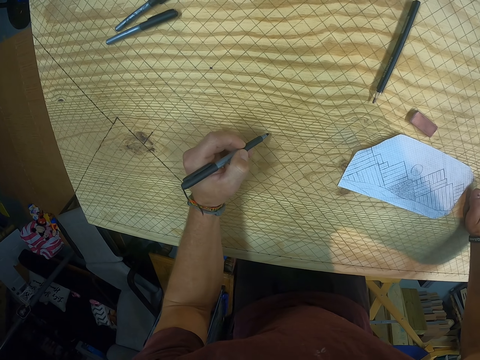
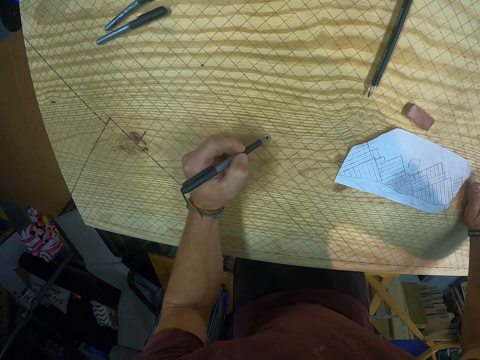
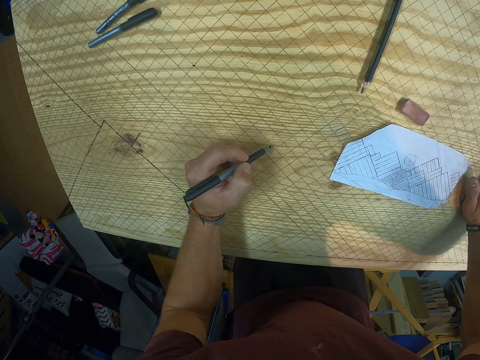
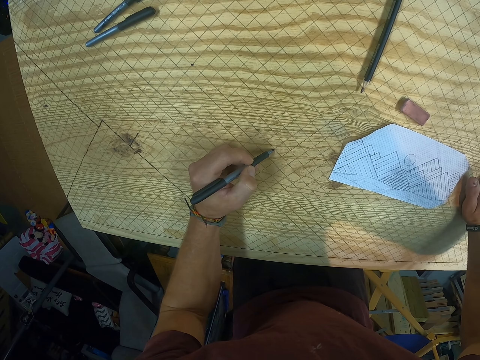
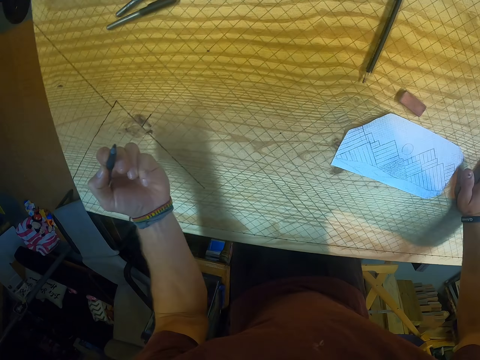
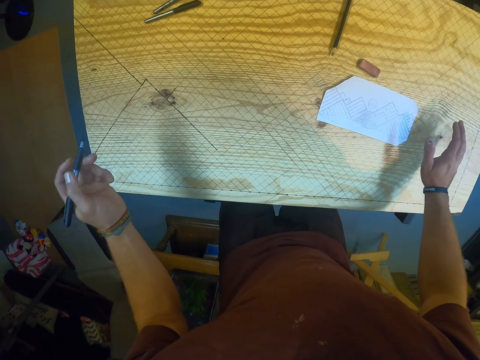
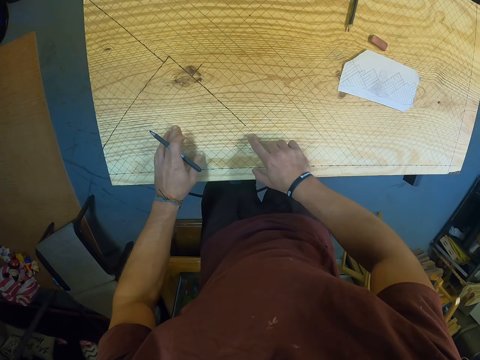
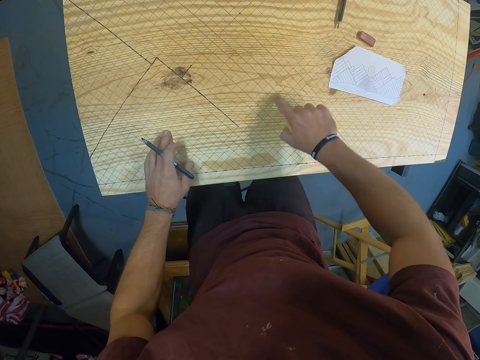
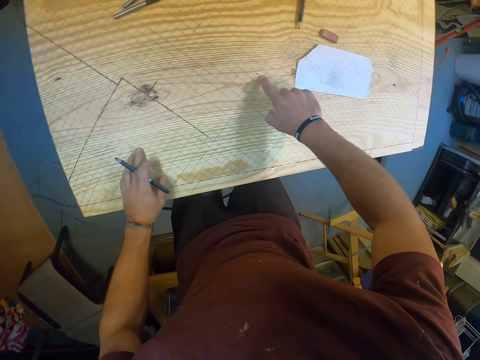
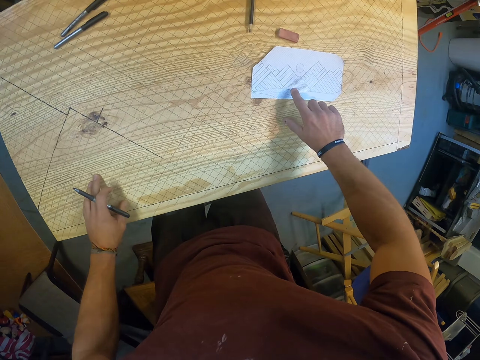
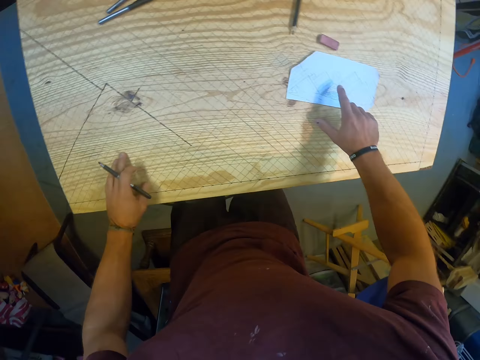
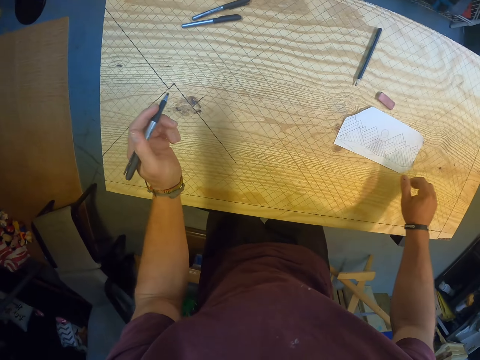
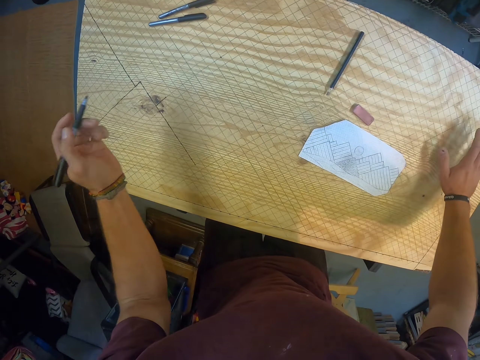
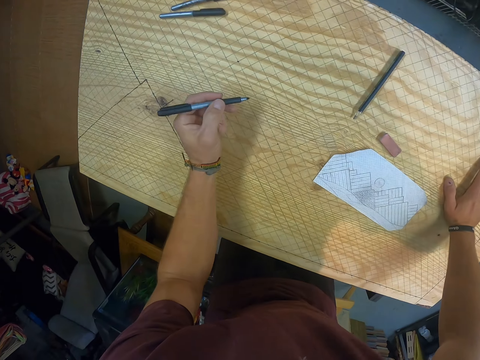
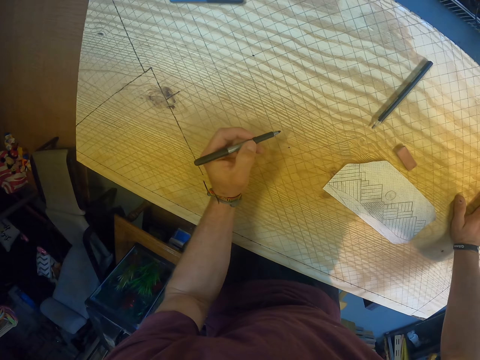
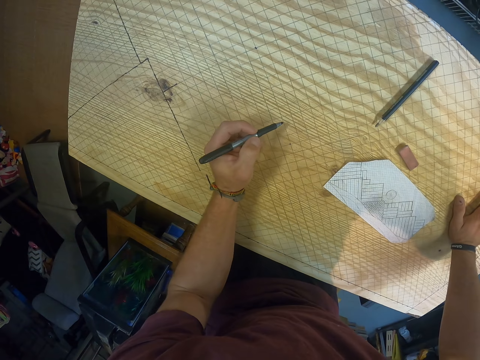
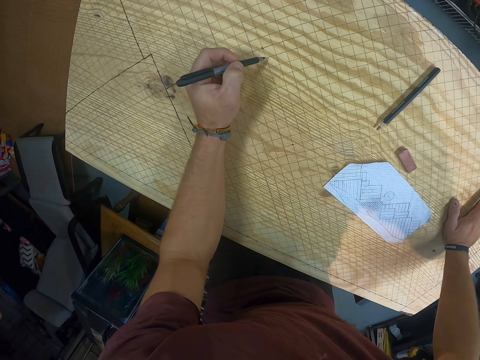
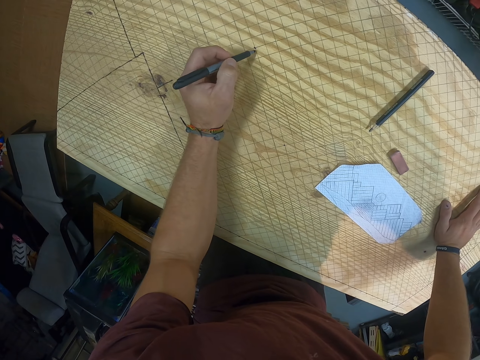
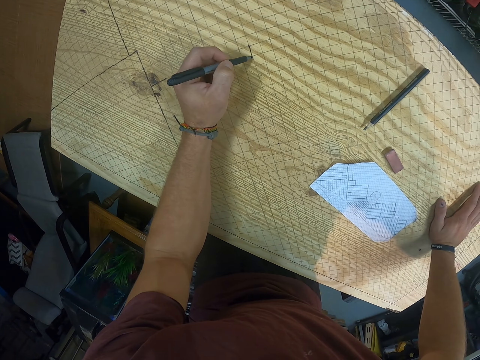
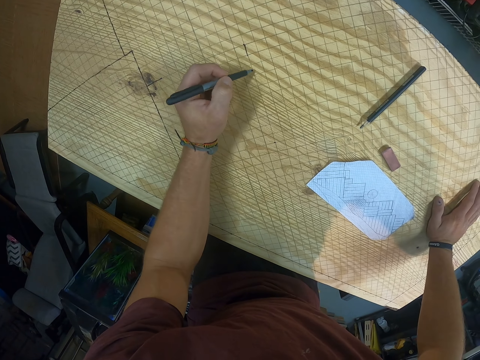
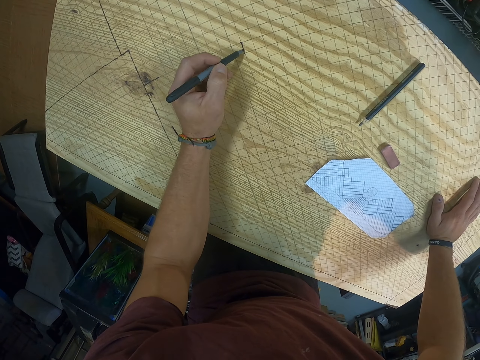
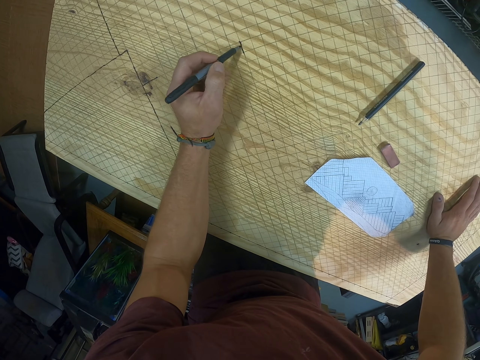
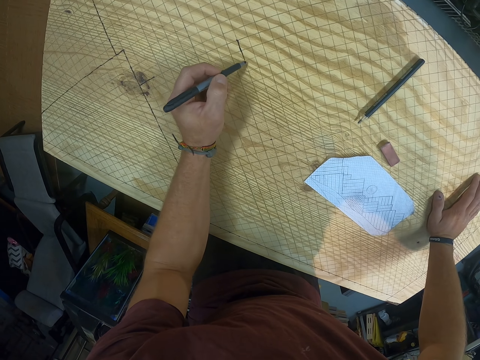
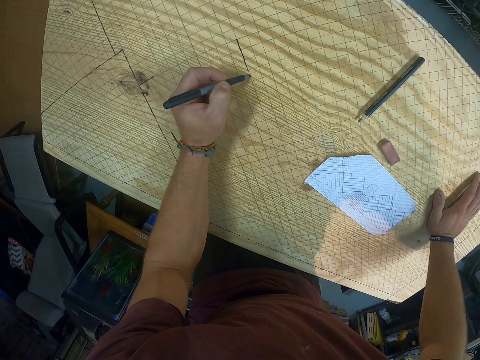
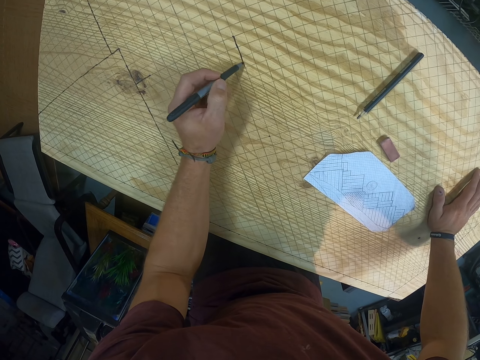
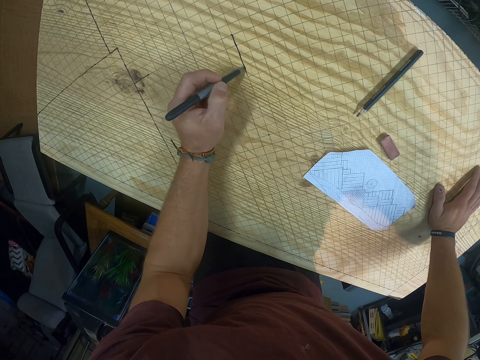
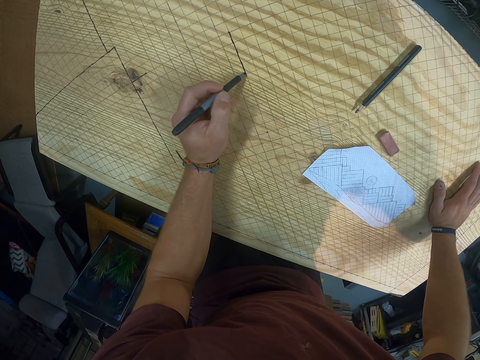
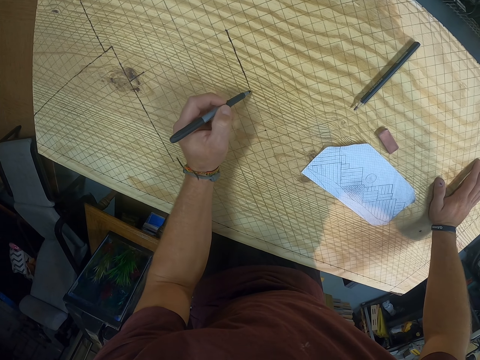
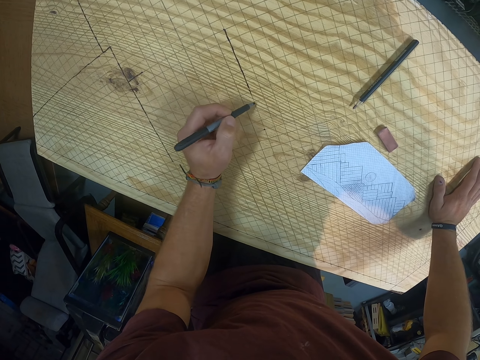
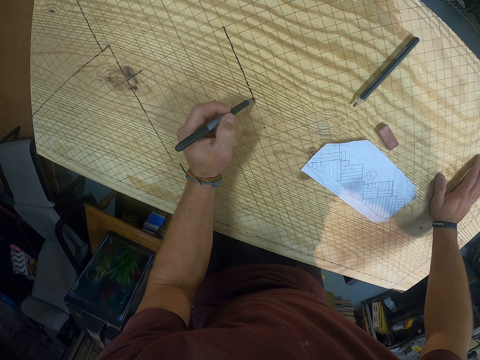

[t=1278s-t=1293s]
The camera wearer draws a line on the table with the pen in his left hand.

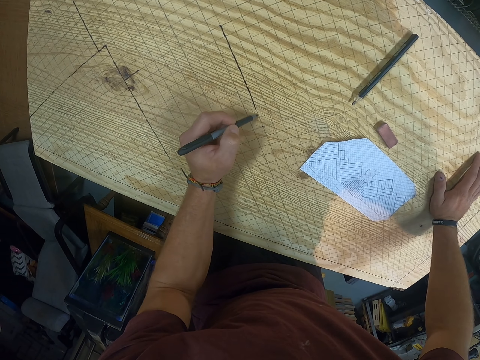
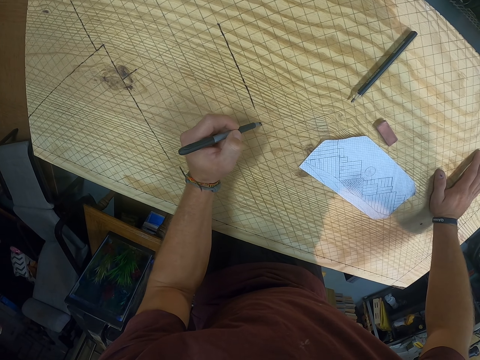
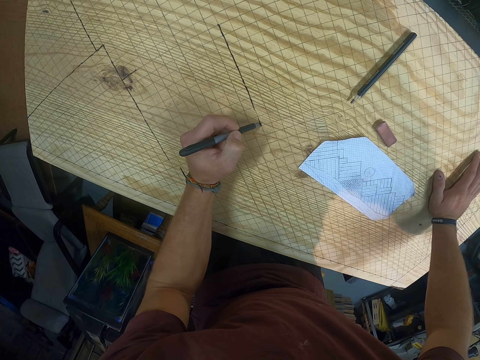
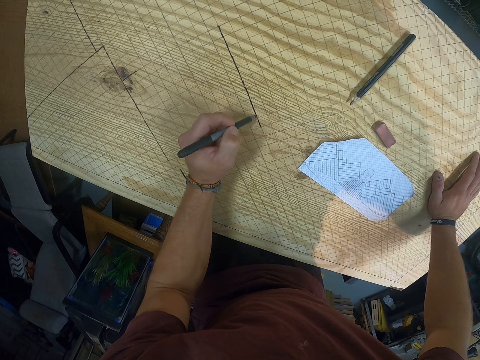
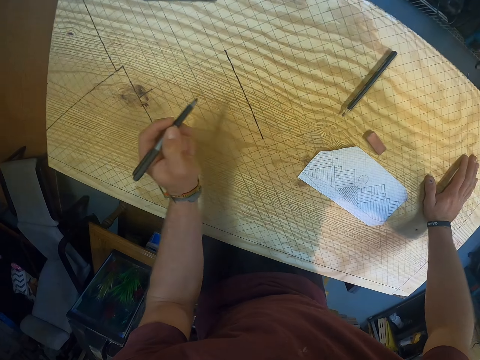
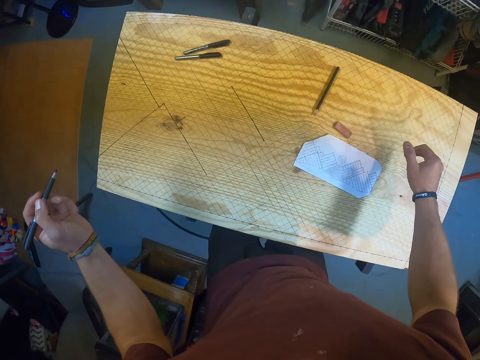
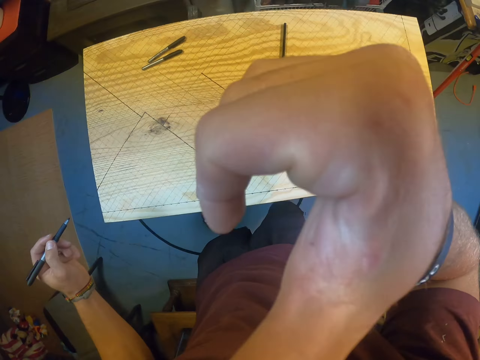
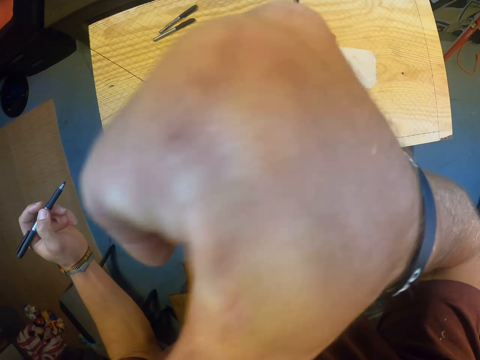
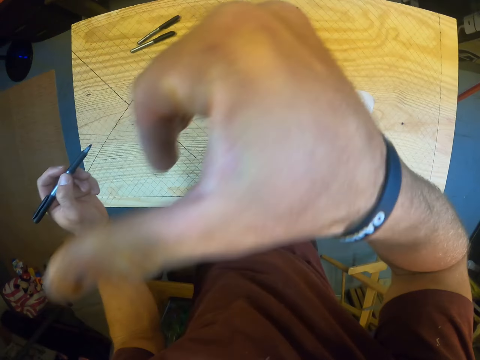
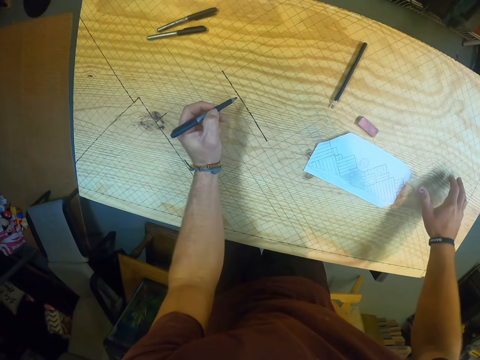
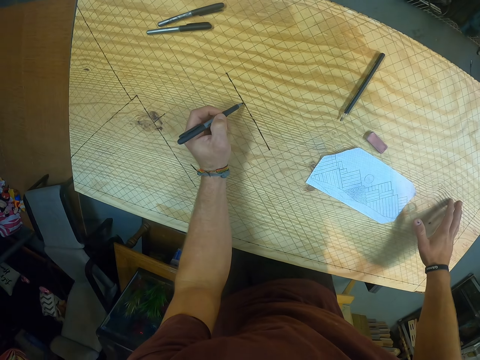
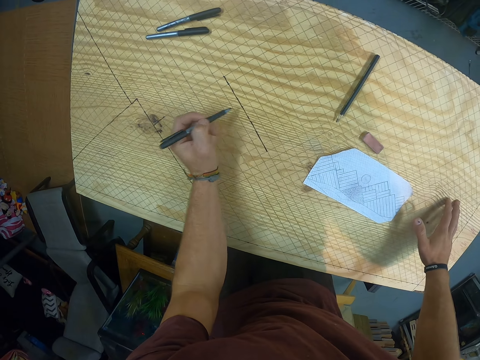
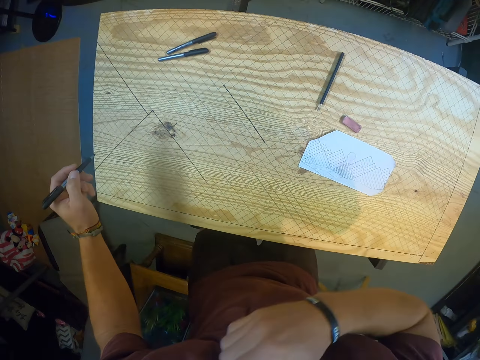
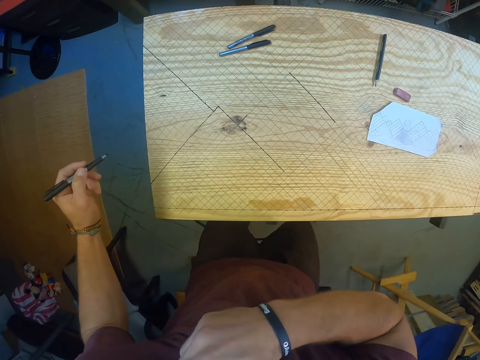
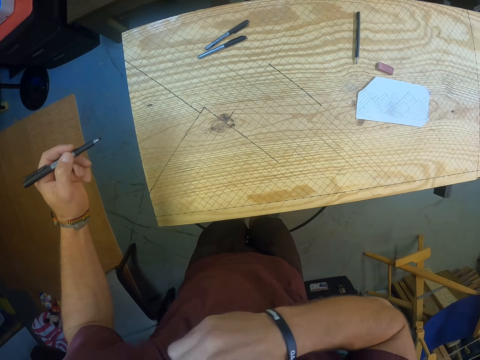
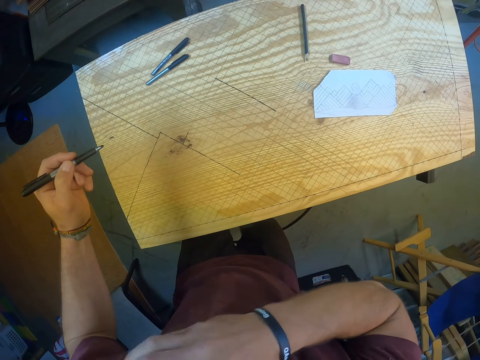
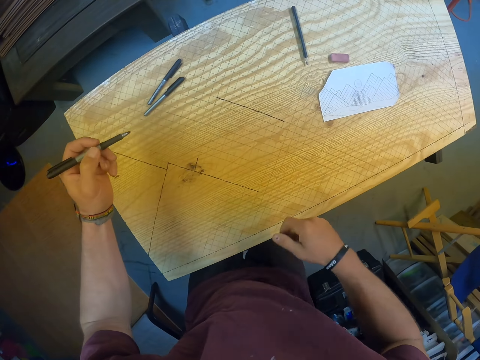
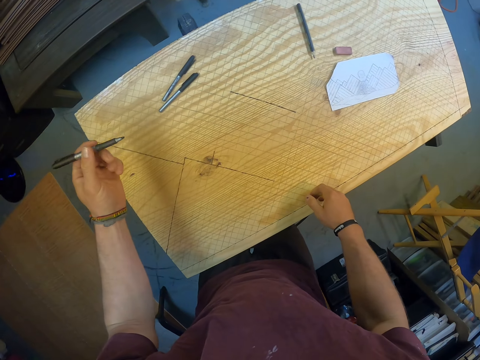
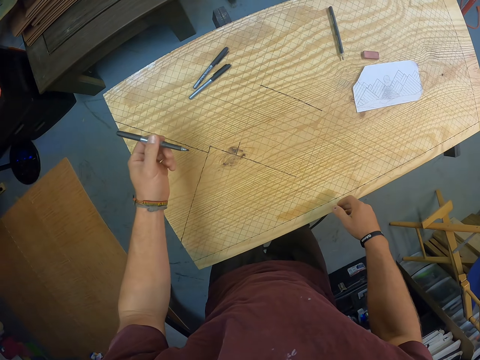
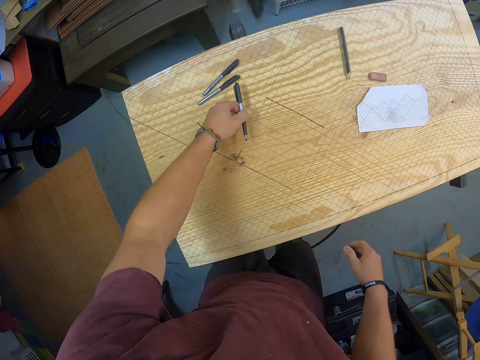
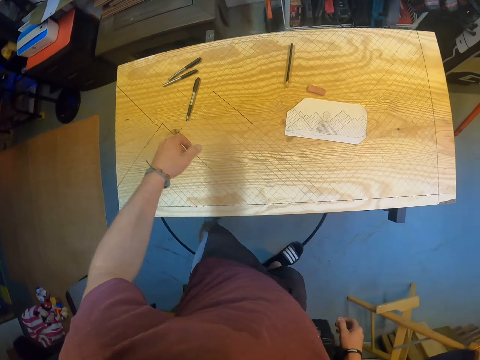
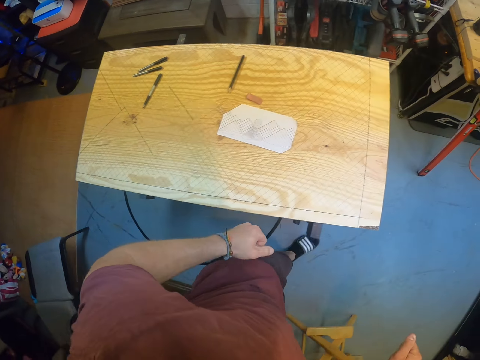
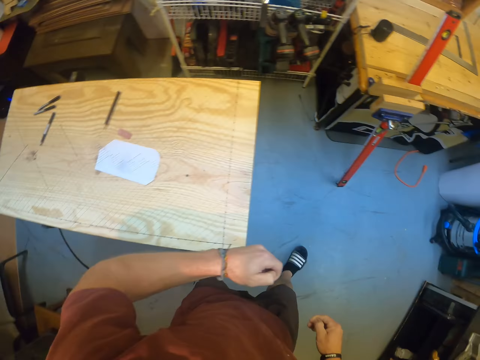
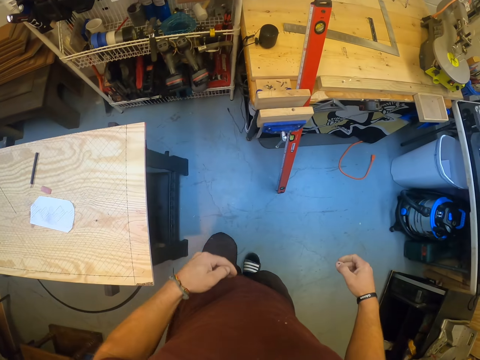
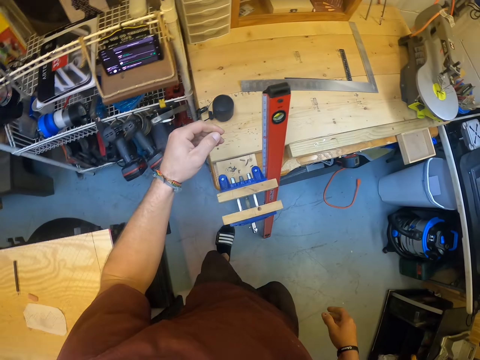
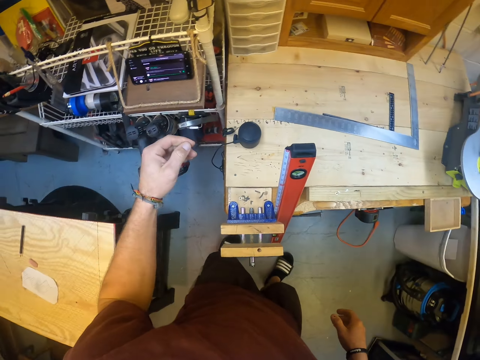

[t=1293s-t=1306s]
The camera wearer touches his nose with his right hand. He scratches his face with his right hand. He places his right hand on the table. He draws on the table. He scratches his face with his right hand. He drops the pen on the table with his left hand. He walks.
